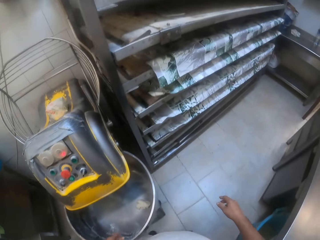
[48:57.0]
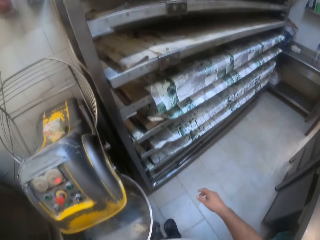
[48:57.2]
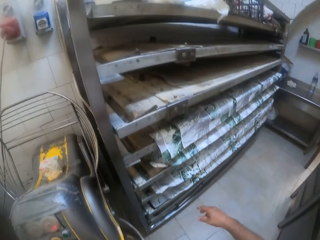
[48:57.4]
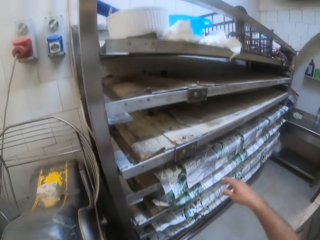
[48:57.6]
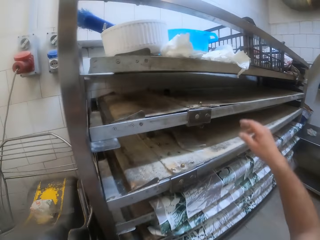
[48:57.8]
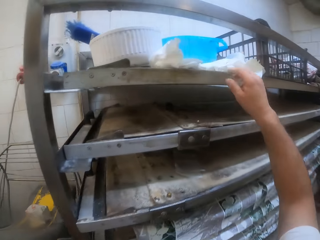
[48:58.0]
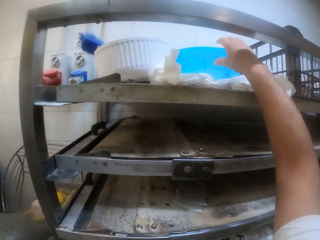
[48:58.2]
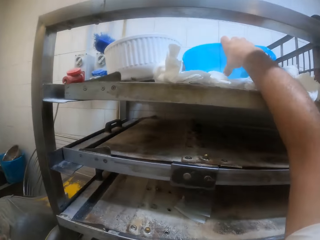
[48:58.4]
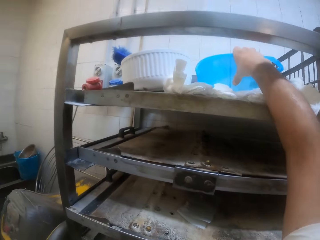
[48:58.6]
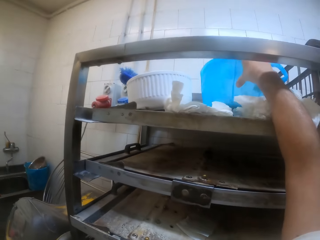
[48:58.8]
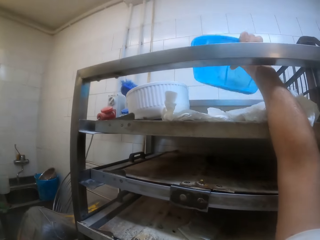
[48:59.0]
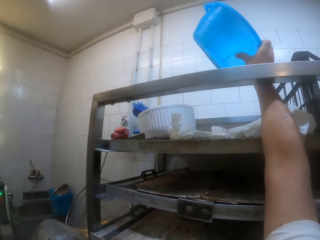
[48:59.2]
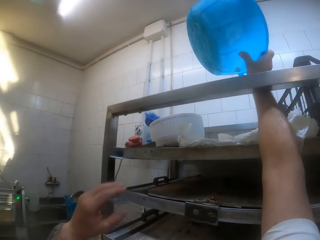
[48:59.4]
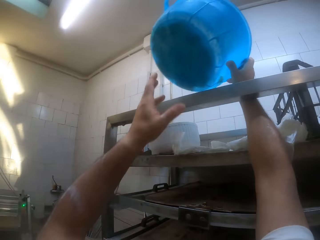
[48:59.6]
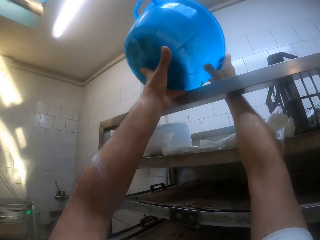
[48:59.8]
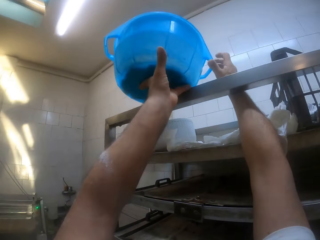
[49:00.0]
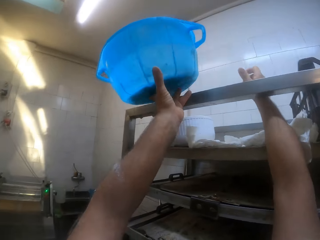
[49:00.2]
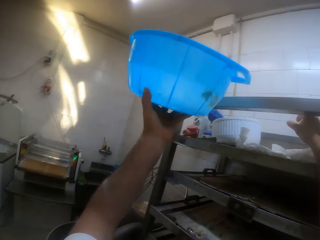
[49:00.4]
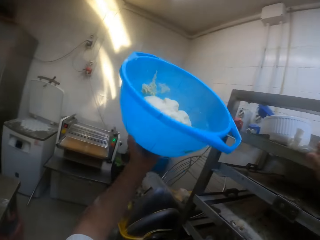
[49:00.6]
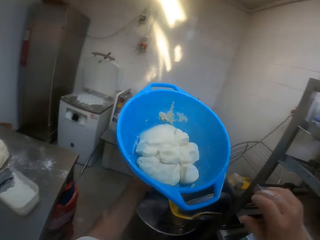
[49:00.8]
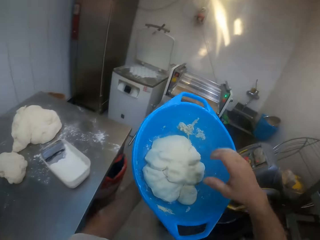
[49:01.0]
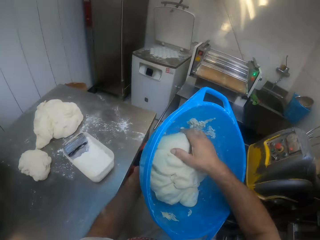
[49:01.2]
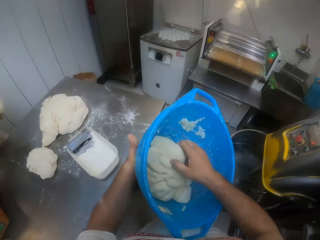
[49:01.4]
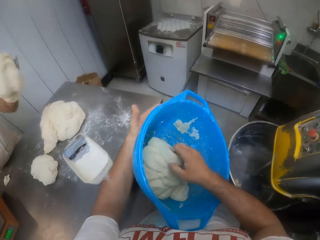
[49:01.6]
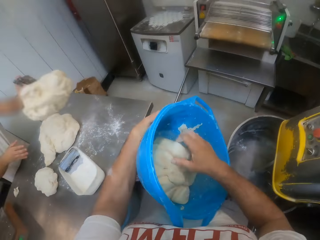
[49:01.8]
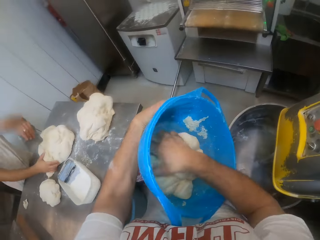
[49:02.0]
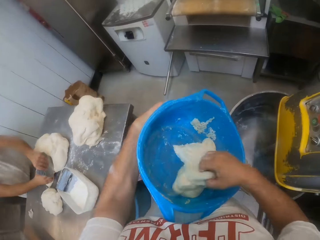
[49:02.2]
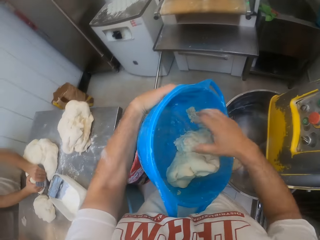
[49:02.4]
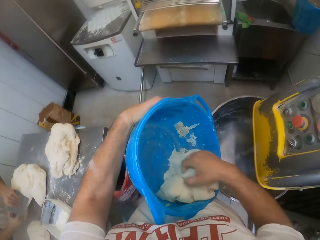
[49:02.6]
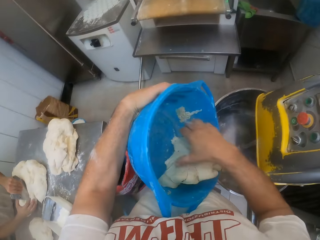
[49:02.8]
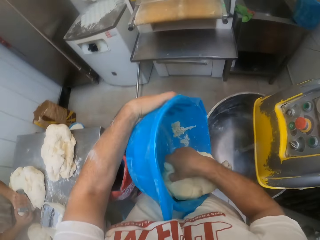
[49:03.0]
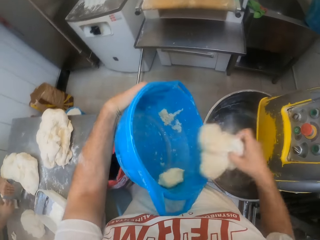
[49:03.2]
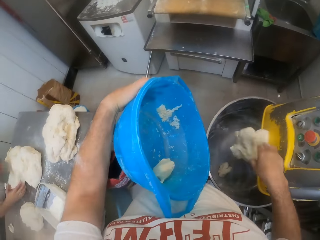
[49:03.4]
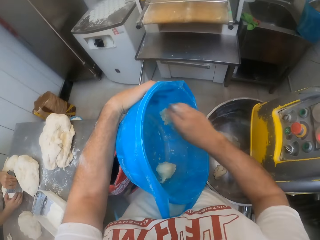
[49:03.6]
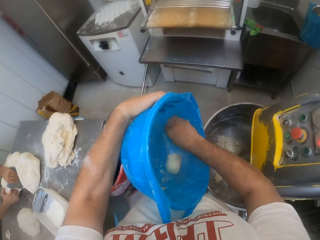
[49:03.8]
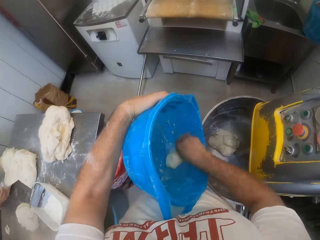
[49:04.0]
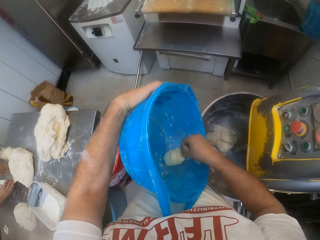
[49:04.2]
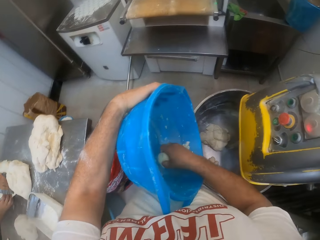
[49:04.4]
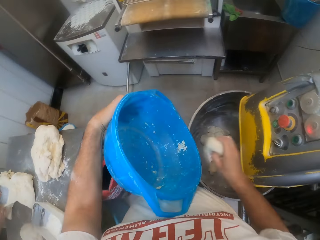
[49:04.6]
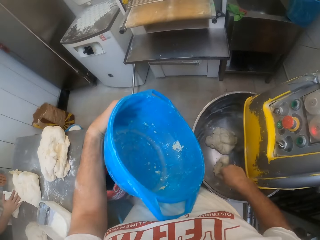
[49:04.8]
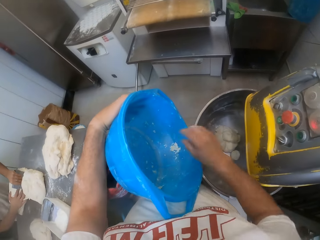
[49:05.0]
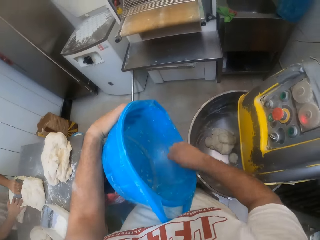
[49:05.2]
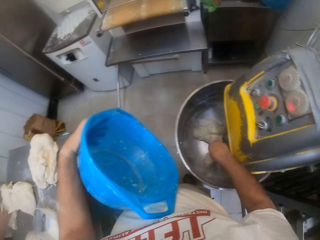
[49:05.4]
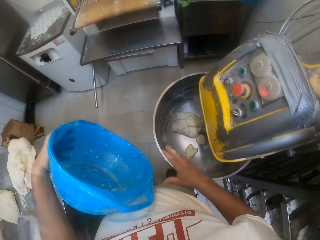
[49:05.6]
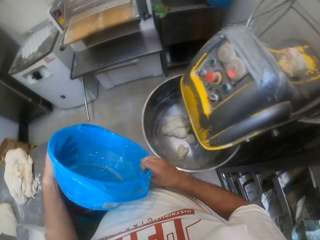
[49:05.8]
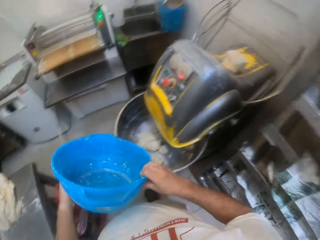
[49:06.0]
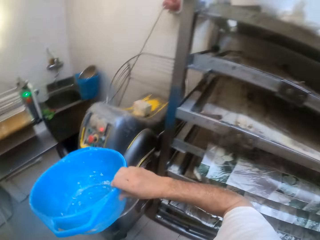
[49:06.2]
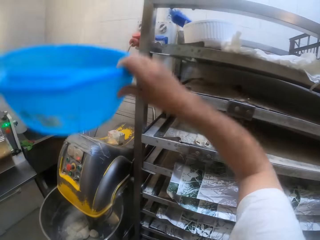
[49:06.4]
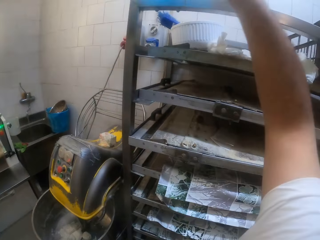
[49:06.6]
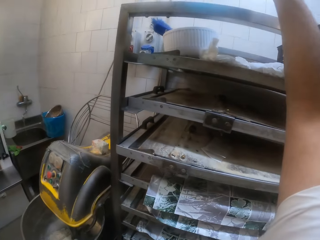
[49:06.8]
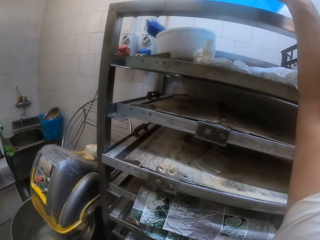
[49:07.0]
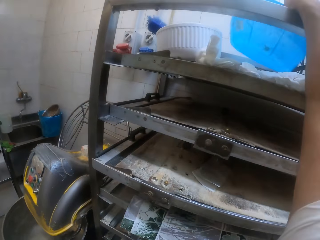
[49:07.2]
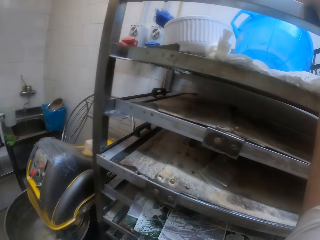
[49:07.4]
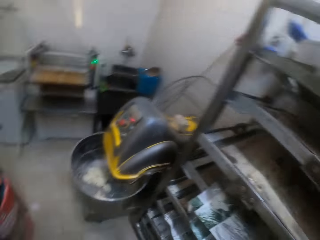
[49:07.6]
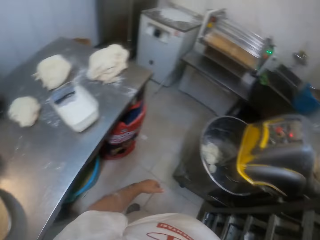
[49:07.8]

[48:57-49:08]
The camera wearer picks up a basket from the top of a shelf with his right hand. He passes the basket to his left hand. He holds the basket in his left hand. The man drops some dough on the table with both hands. The camera wearer moves a dough in the basket into the dough mixer with his right hand. The man holds some dough with his right hand and cuts the dough with the dough cutter in his left hand. The camera wearer picks up the dough. He throws the dough inside the mixer. He holds the basket. He drops the basket on the shelf with his right hand.

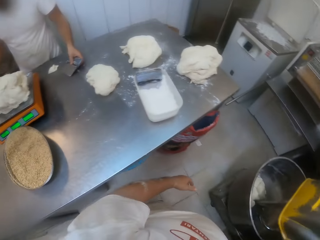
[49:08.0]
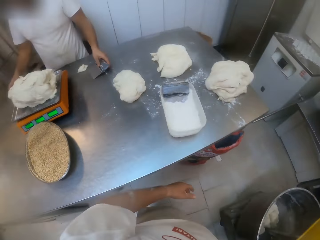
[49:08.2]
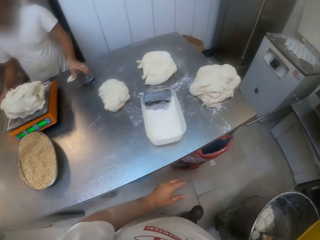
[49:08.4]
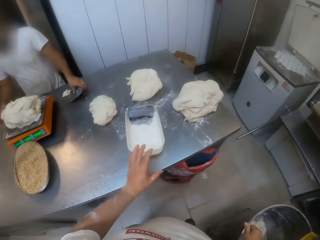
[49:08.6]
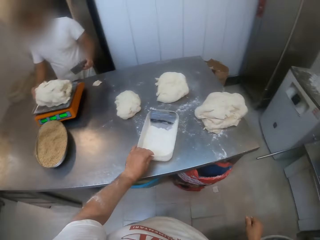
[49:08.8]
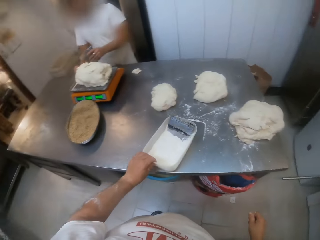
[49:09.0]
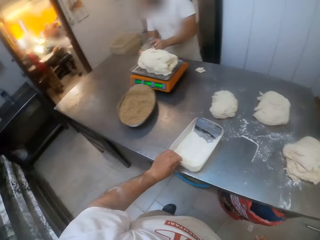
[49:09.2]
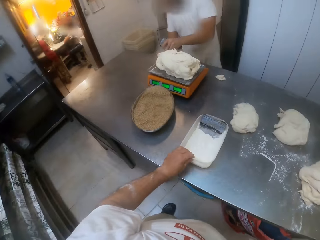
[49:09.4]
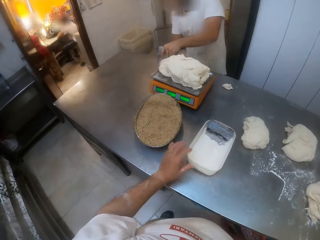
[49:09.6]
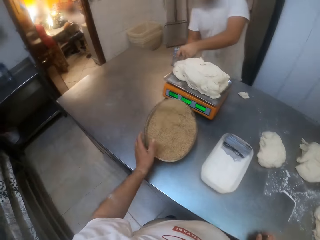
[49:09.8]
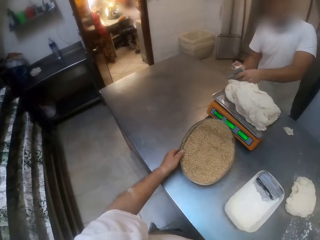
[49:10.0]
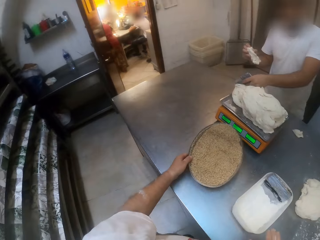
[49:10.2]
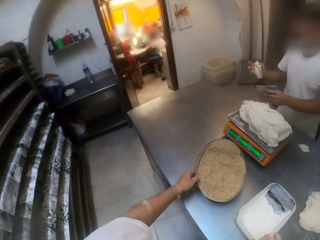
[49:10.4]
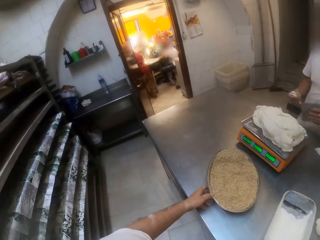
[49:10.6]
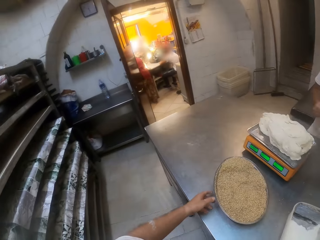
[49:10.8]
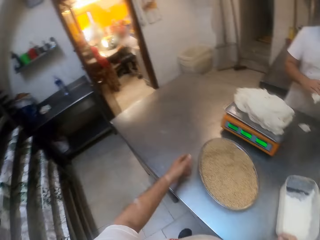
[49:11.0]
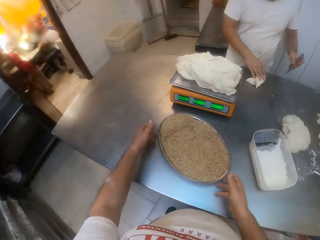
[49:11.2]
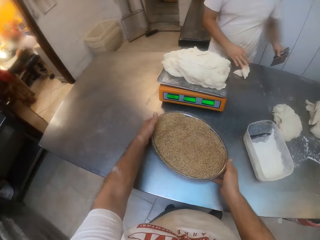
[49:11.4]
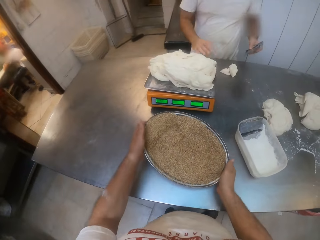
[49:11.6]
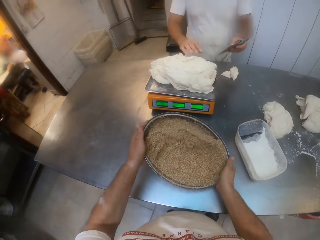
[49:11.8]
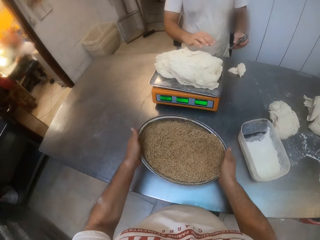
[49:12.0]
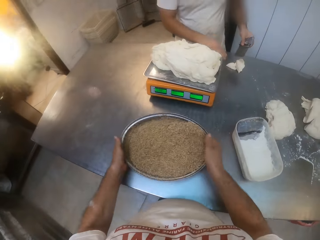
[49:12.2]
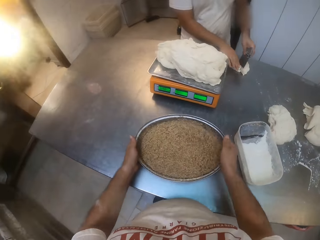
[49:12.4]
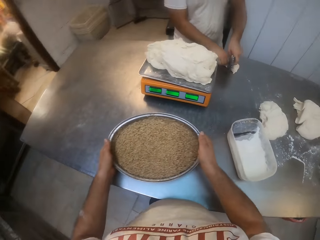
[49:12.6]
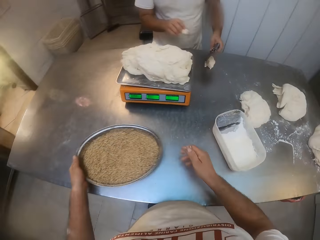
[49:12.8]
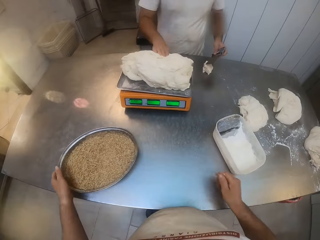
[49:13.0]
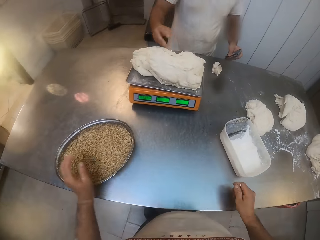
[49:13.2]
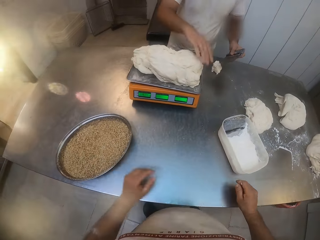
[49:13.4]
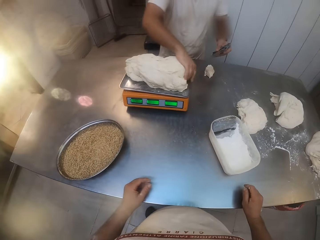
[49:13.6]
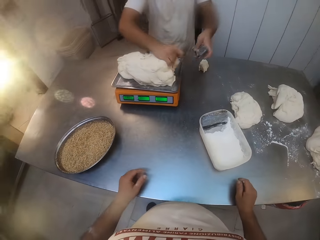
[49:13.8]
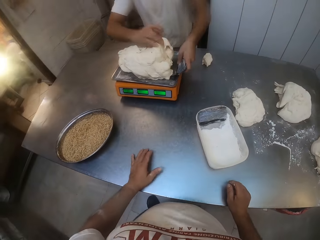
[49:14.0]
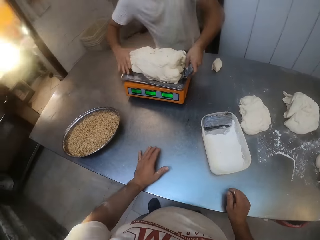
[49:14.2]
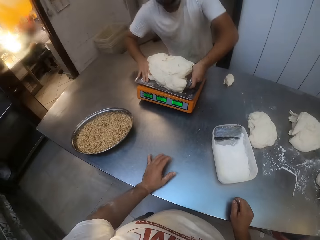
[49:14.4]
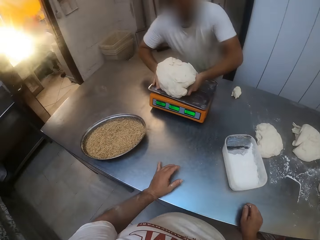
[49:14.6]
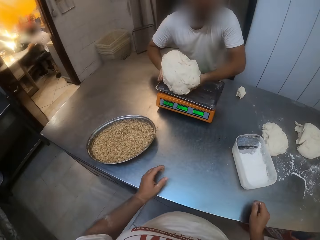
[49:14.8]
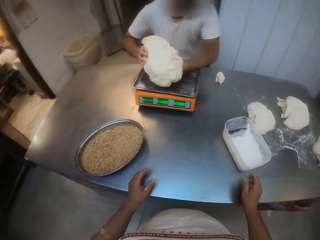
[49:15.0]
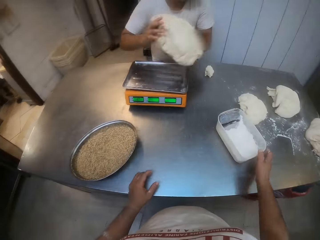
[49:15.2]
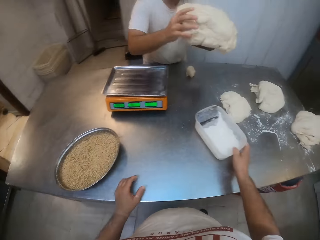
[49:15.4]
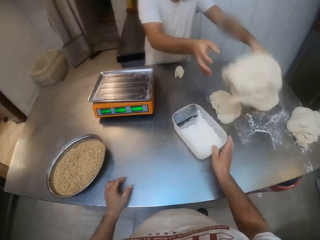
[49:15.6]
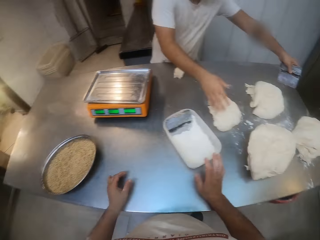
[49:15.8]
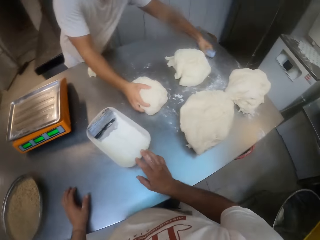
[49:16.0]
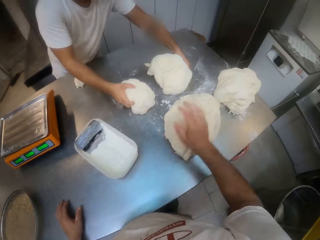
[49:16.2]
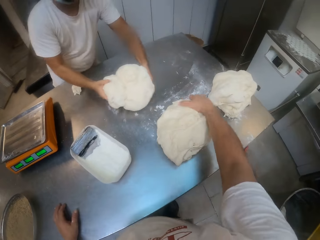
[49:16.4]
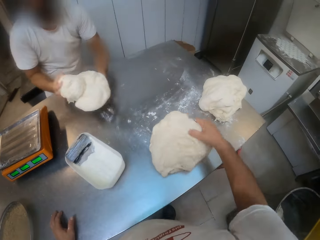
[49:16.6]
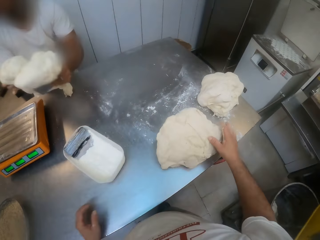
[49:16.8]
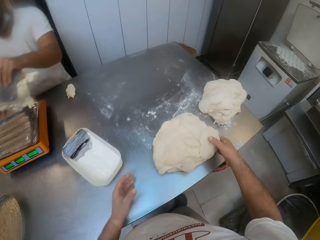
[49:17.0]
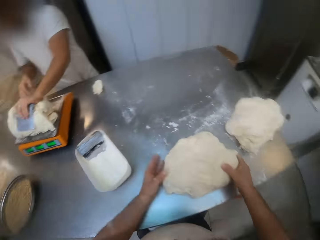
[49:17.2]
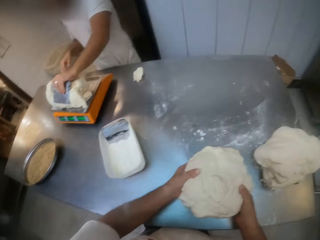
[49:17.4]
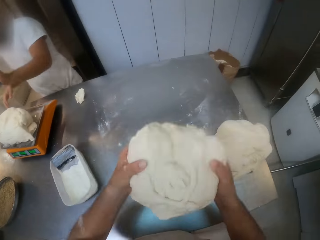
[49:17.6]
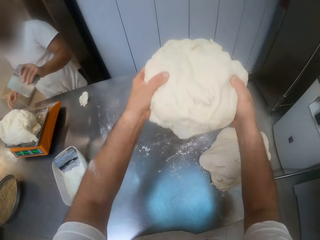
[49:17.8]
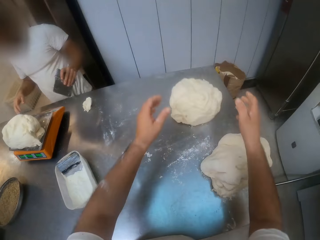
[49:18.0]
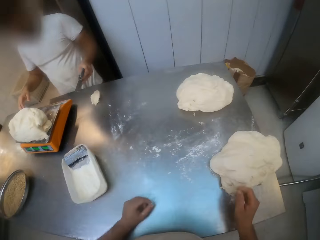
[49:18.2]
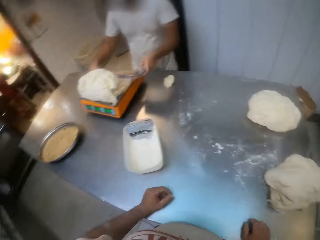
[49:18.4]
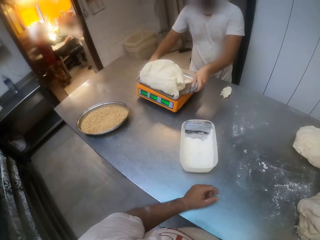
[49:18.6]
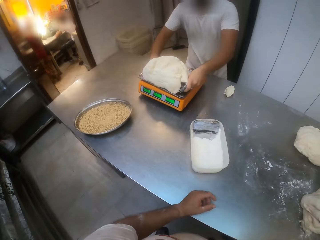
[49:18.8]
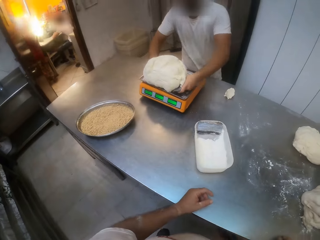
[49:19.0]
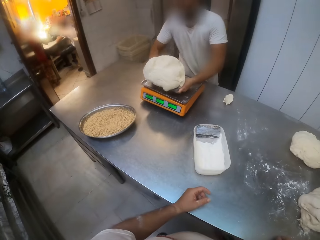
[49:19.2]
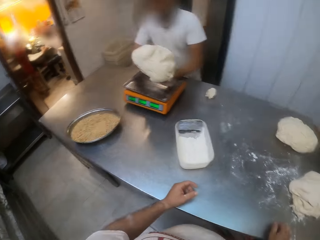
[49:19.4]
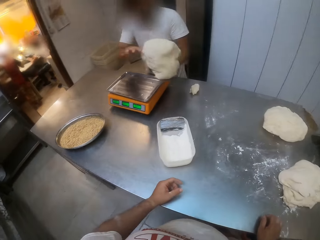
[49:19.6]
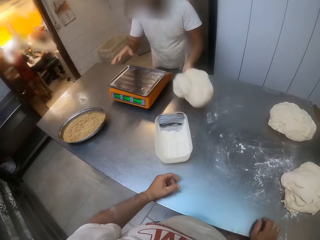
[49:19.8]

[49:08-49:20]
The camera wearer moves the bowl of flour on the table with his left hand. He picks up the container. The man cuts the dough on the tray on the weighing scale on the table with the dough cutter in his left hand and holds some dough on the tray on the weighing scale on the table with his right hand. The camera wearer moves a bowl of bread crumbs on the table with his left hand. The man drops the dough on the table with his right hand. The camera wearer shakes the bowl of bread crumbs on the table with both hands. He picks up the tray. The man cuts the dough on the table with the dough cutter in his right hand. The man drops the dough on the dough on the tray on the weighing scale on the table with his right hand. The camera wearer places the tray down. The man packs the dough on the tray on the weighing scale on the table with both hands. The camera wearer looks around. He moves the bowl of flour on the table with his right hand. The man drops the dough on the table with both hands. The camera wearer packs the doughs on the table with both hands. He moves the dough on the table with both hands. He moves the dough on the table with both hands again. He picks up the dough. The man drops the doughs on the tray on the weighing scale on the table with both hands. The camera wearer picks up the dough. He places the dough down. The man packs the dough on the tray on the weighing scale on the table with both hands.
